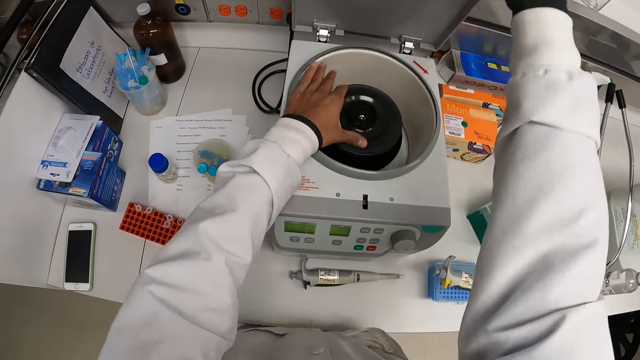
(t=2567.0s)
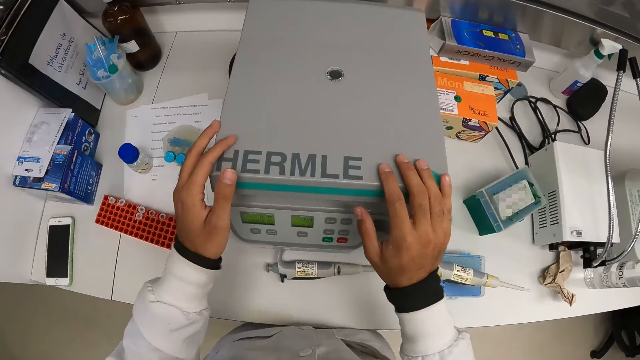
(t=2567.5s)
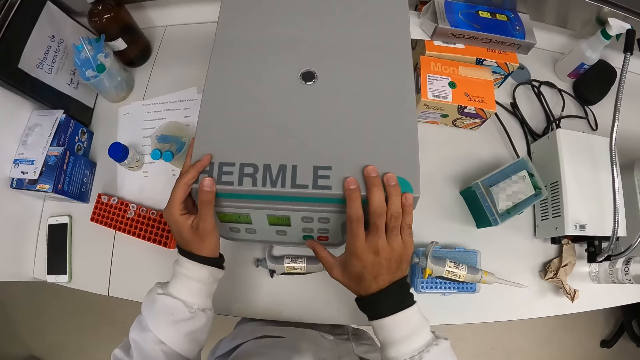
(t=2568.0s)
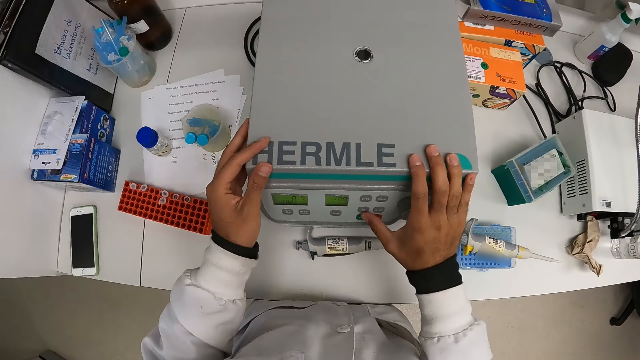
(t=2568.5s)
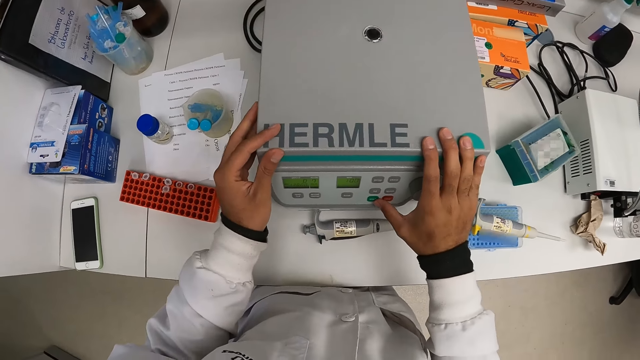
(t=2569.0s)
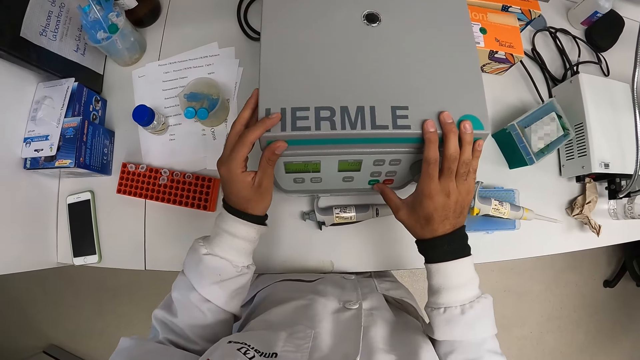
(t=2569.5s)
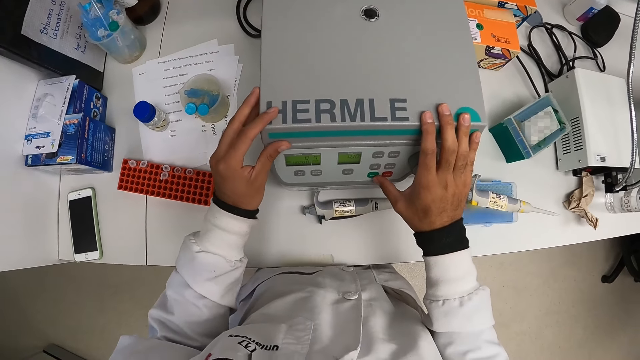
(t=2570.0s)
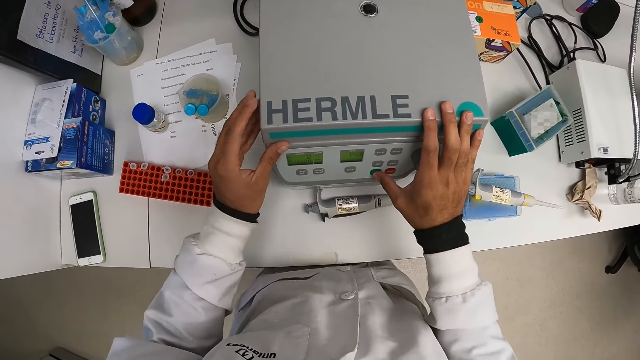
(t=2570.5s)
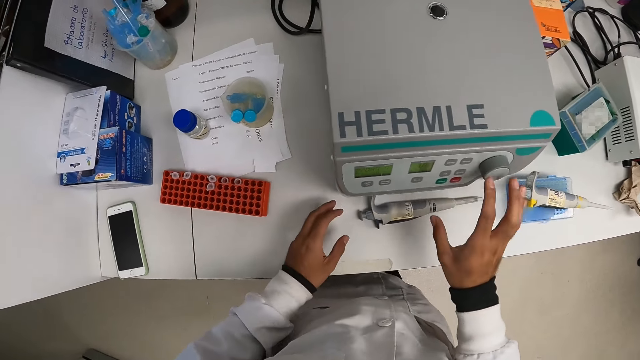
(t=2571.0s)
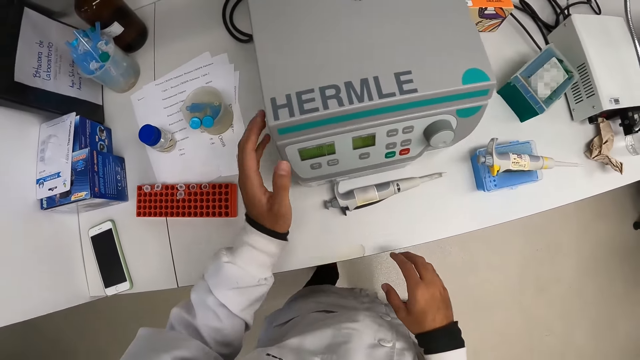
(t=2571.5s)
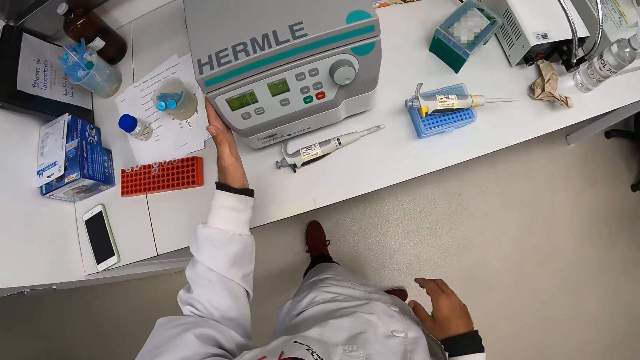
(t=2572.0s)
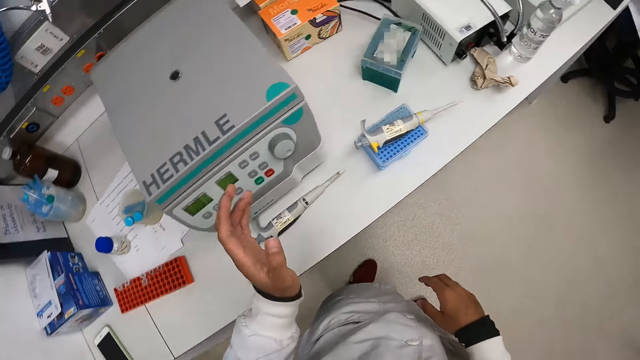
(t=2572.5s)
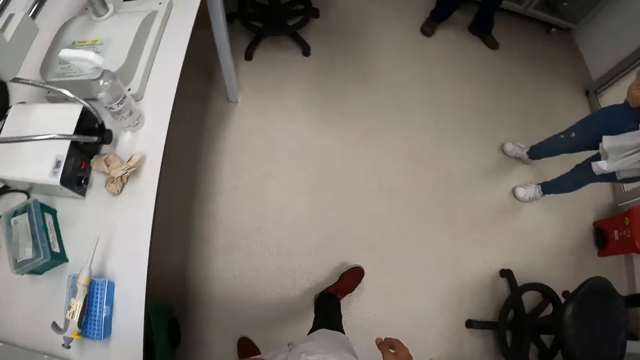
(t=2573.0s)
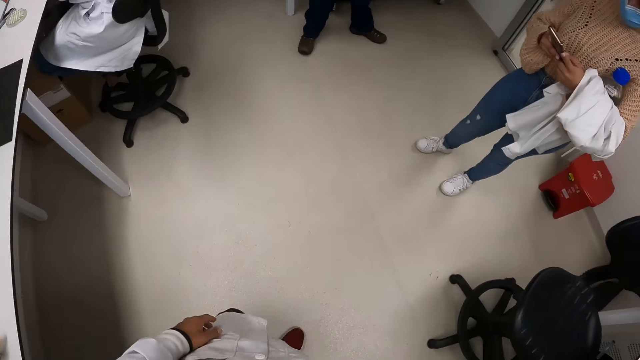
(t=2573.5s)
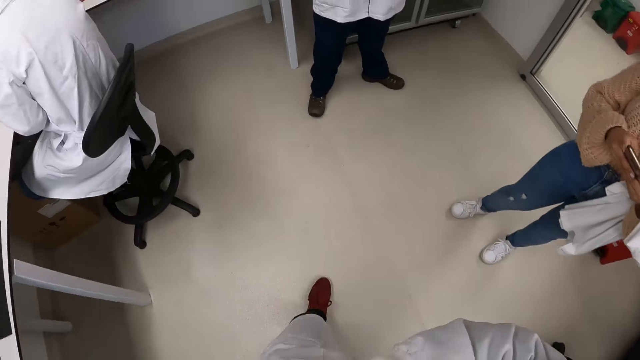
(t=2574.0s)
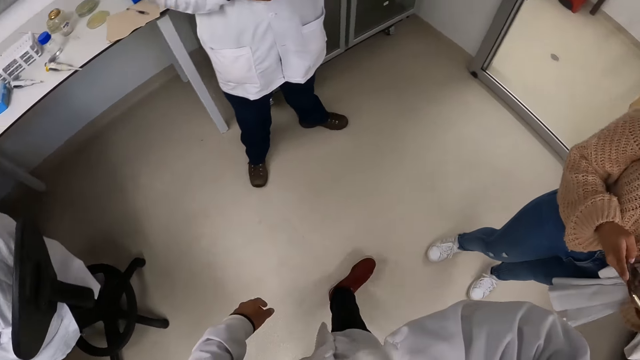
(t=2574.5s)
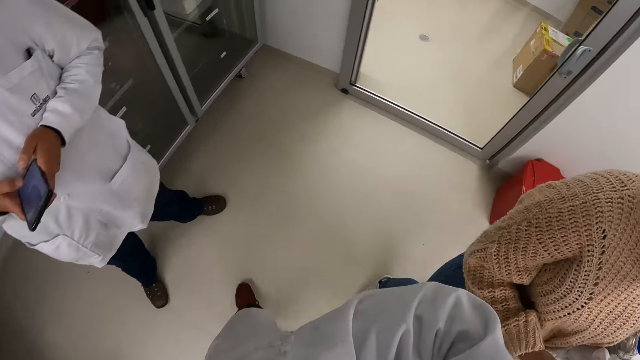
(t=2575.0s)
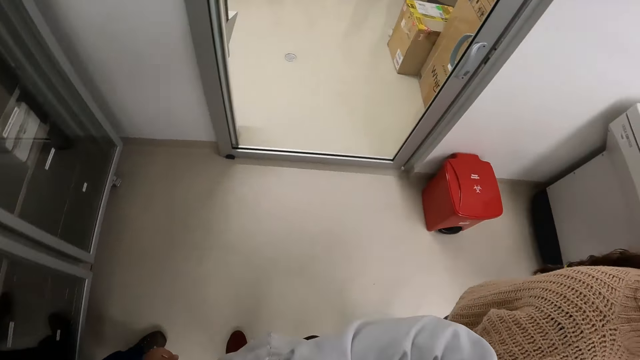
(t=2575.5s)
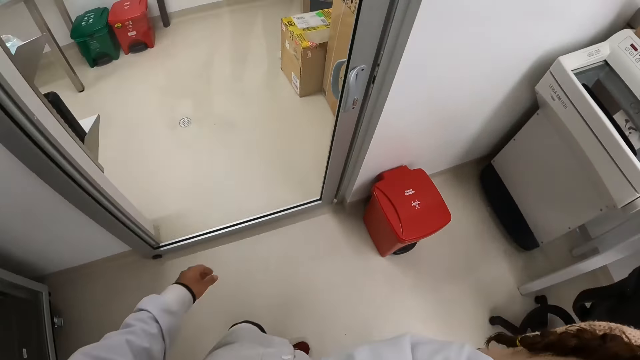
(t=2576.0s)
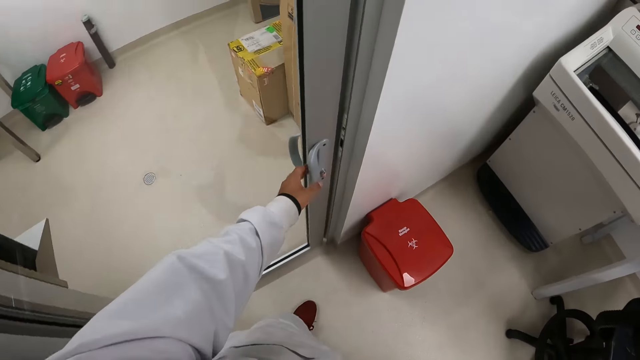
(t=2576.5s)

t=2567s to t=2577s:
The camera wearer closes the centrifuge on the table with his right hand. He holds the centrifuge on the table with both hands. He operates the centrifuge on the table with his right hand. He presses the centrifuge. He touches the centrifuge on the table with his right hand. He looks around and walks away from the table. A woman operates a phone with both hands. The camera wearer walks around. A man operates a phone with both hands.

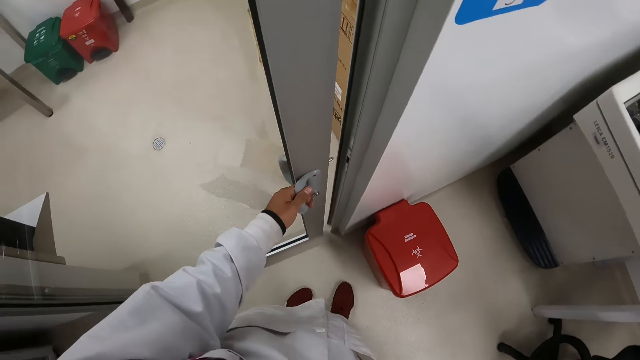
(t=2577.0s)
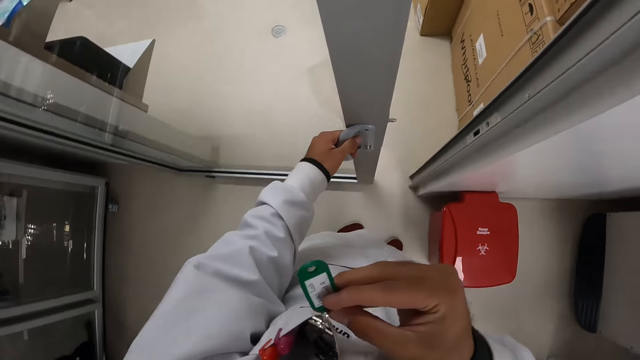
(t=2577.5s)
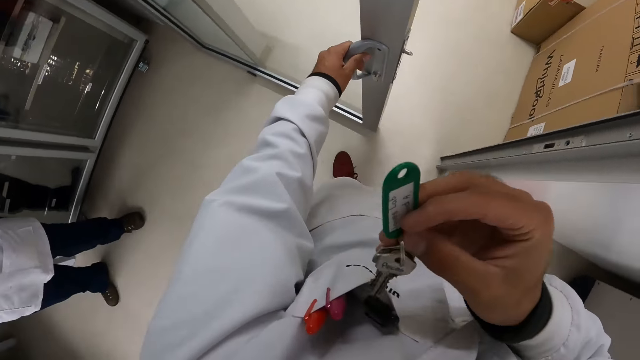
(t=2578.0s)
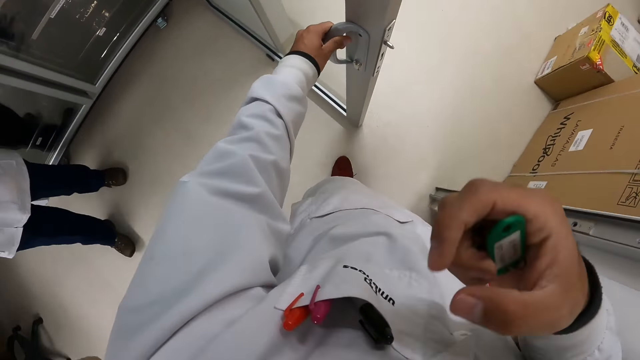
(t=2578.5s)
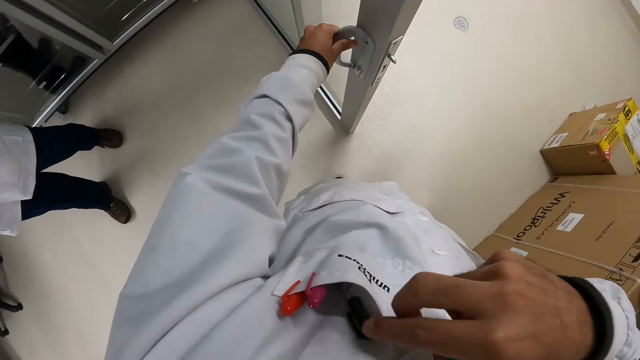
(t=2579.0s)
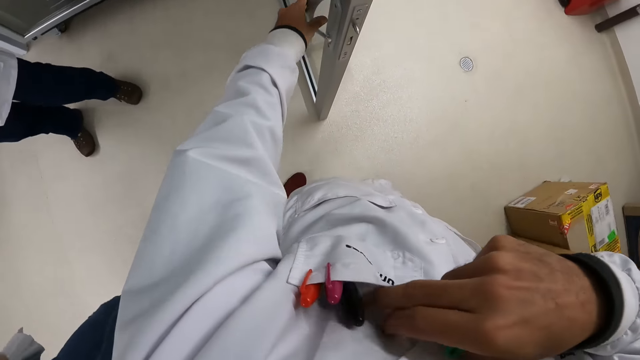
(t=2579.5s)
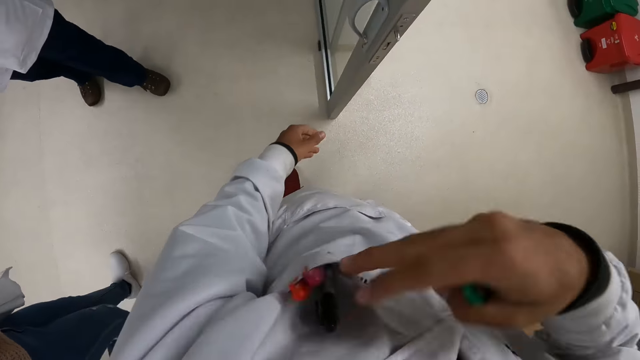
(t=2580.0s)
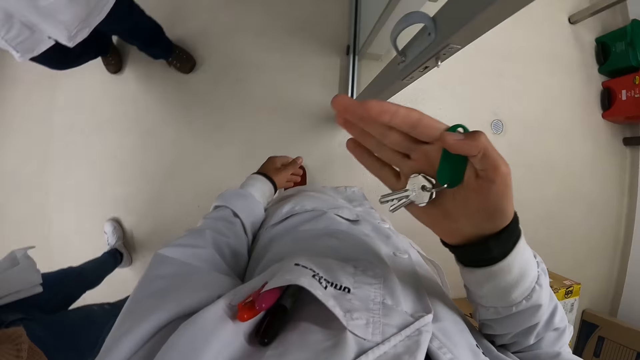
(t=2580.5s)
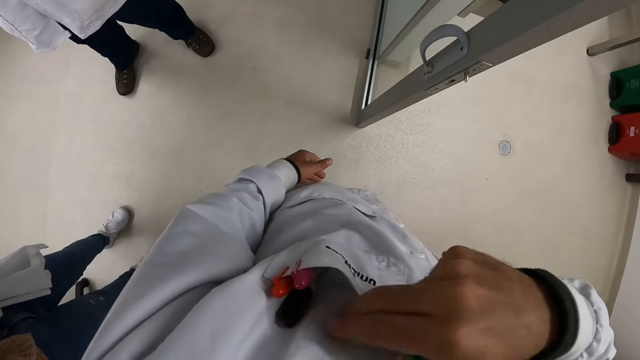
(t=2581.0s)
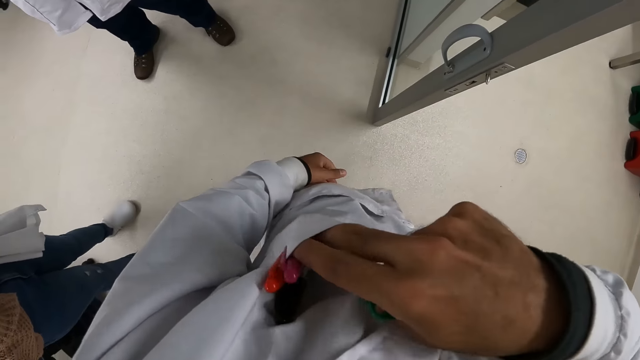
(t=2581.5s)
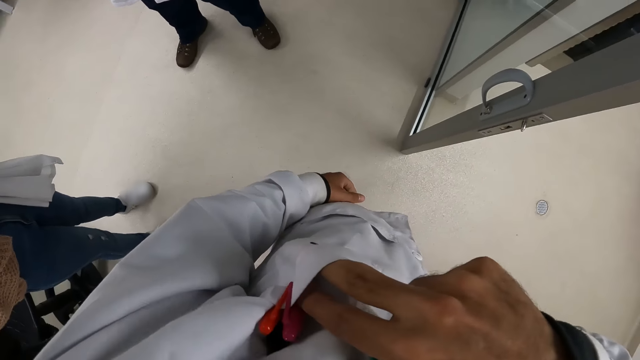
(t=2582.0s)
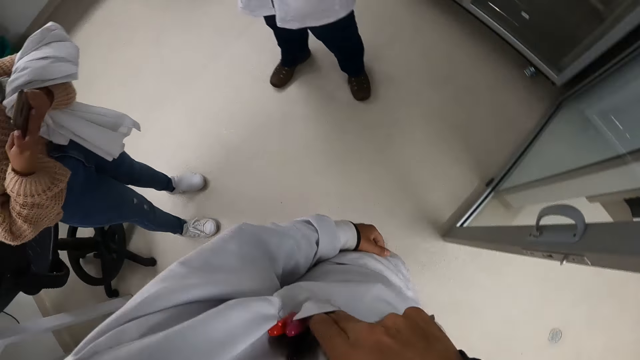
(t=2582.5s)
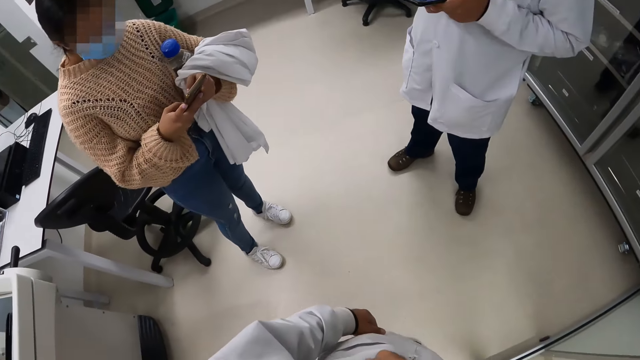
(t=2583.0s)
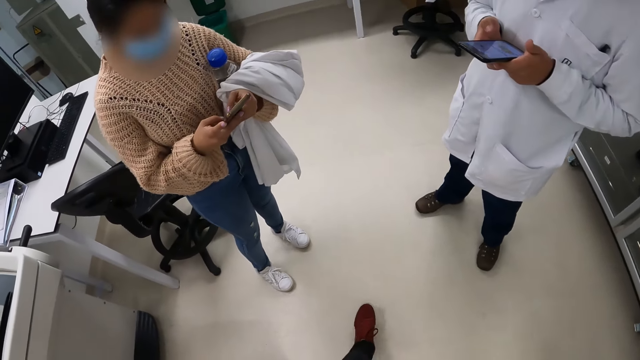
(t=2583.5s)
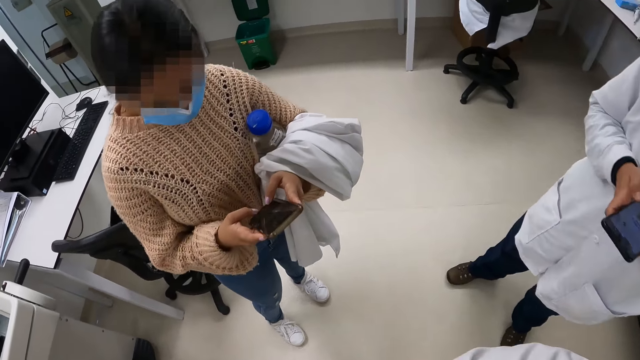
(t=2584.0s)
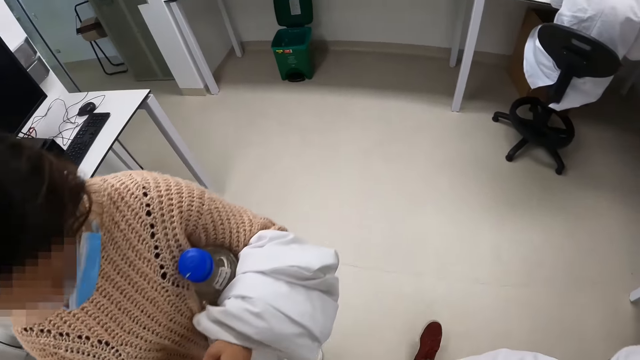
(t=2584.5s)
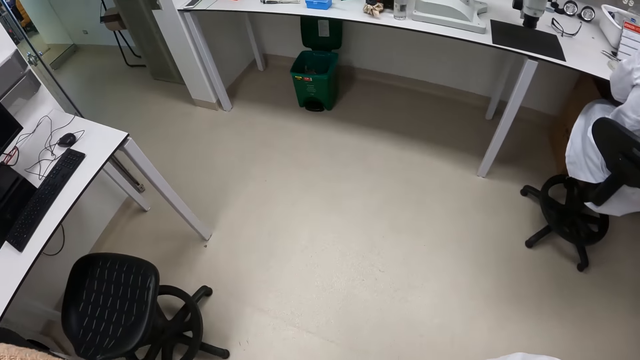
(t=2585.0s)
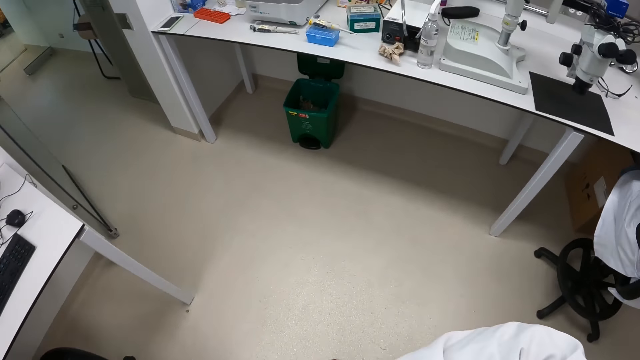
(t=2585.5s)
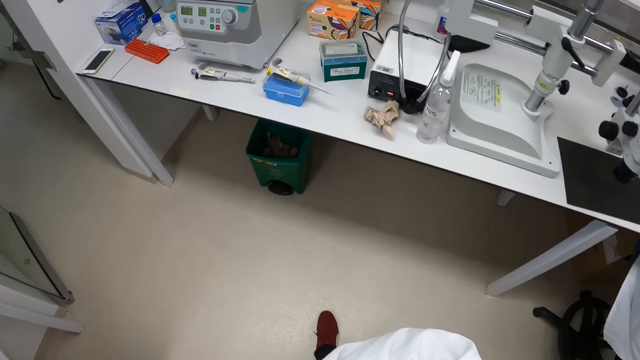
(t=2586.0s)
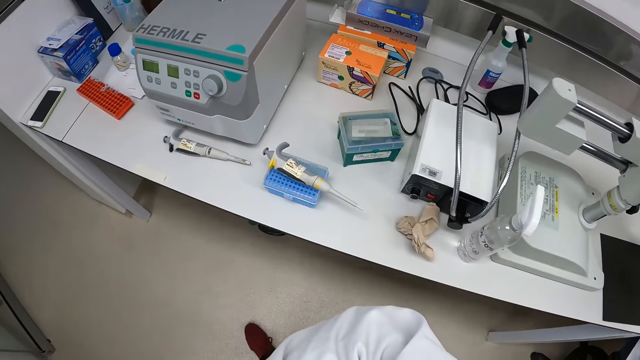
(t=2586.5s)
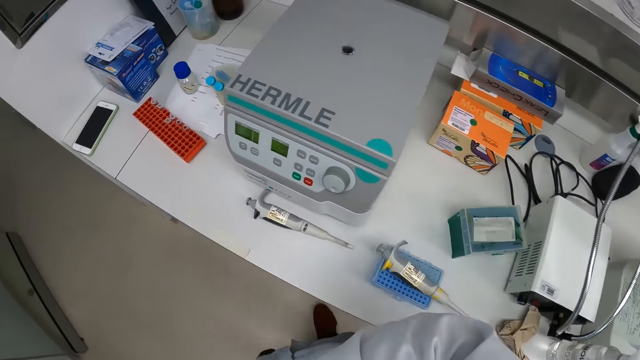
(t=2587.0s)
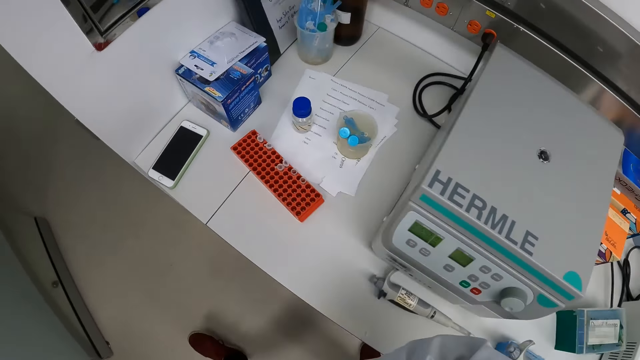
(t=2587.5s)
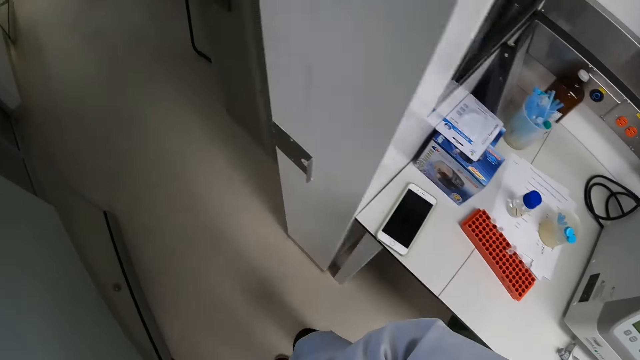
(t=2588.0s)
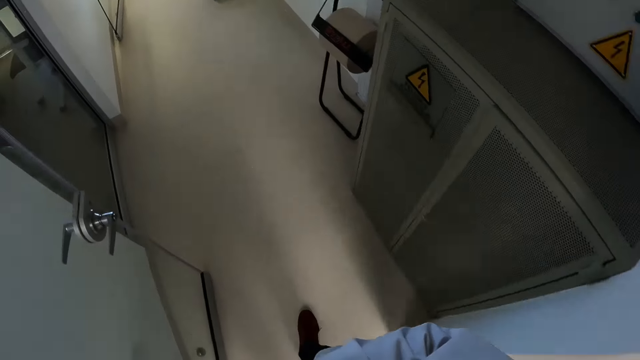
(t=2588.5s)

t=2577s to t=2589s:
The camera wearer opens a door with his left hand. He removes a bunch of keys from his lab coat pocket with his right hand. He holds a key. He searches his lab coat pocket with his right hand. He holds the pocket. A person walks around. The camera wearer moves a hand, puts the hand in the pocket and looks around. Another person presses a phone. The camera wearer walks around.
